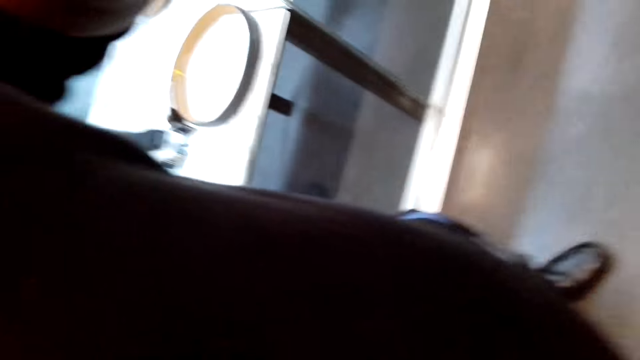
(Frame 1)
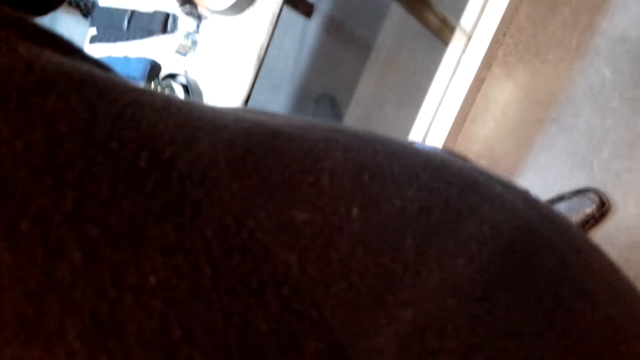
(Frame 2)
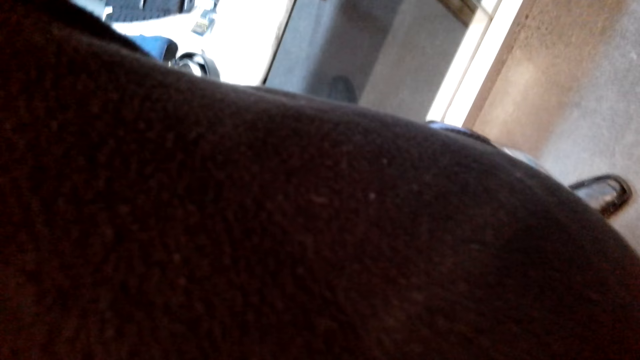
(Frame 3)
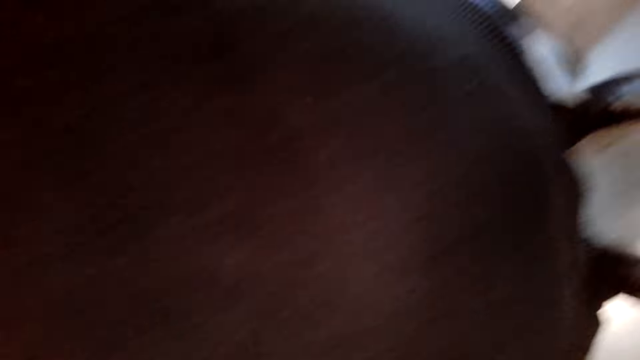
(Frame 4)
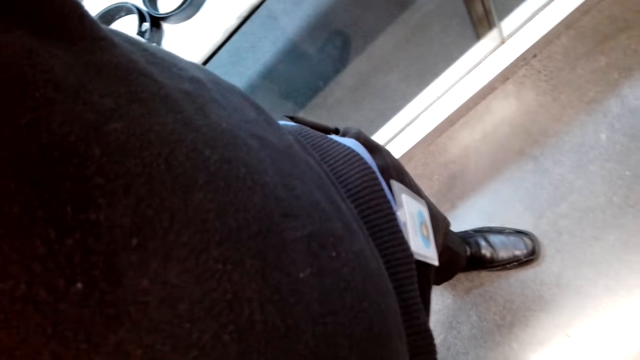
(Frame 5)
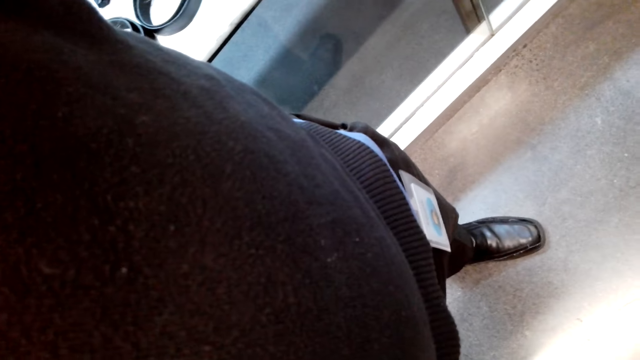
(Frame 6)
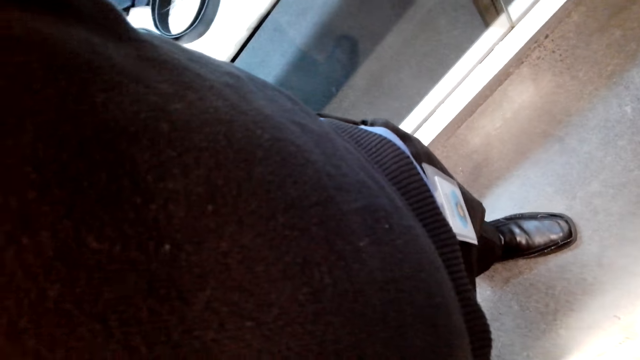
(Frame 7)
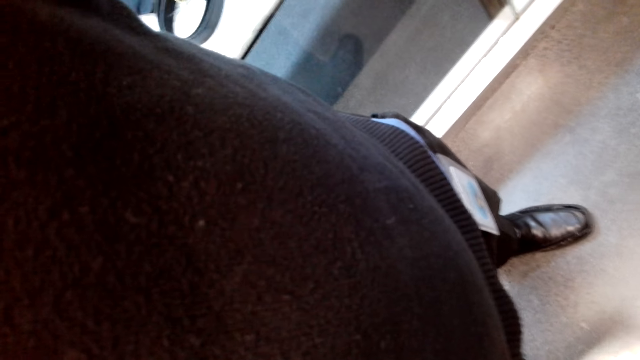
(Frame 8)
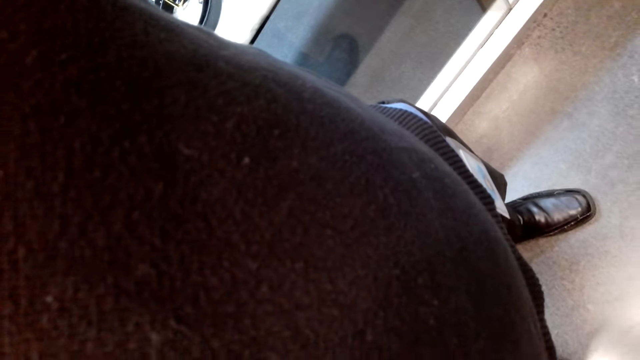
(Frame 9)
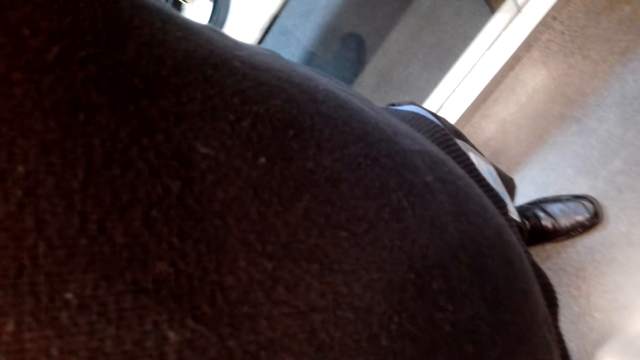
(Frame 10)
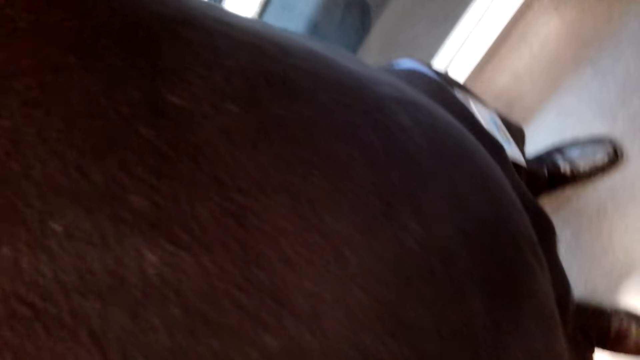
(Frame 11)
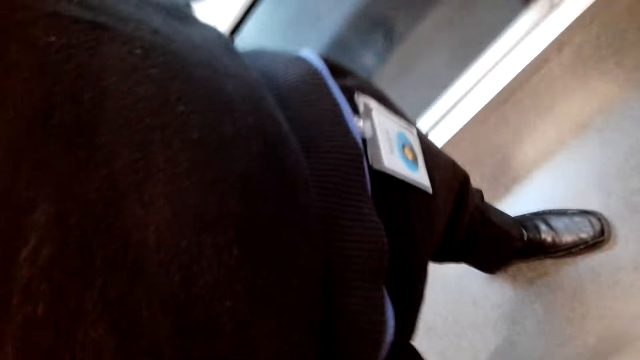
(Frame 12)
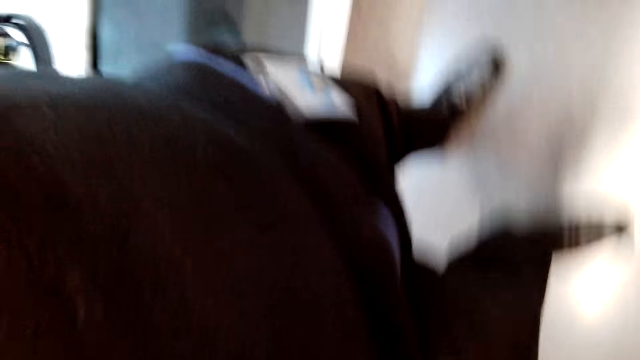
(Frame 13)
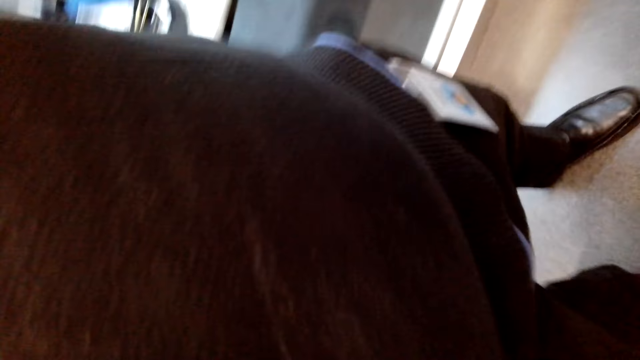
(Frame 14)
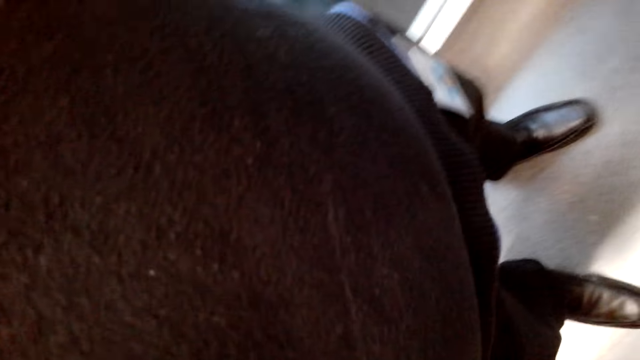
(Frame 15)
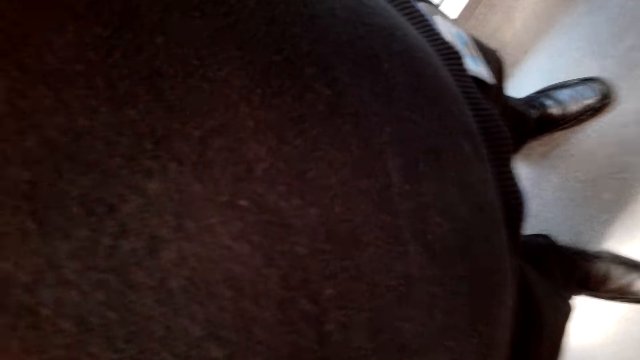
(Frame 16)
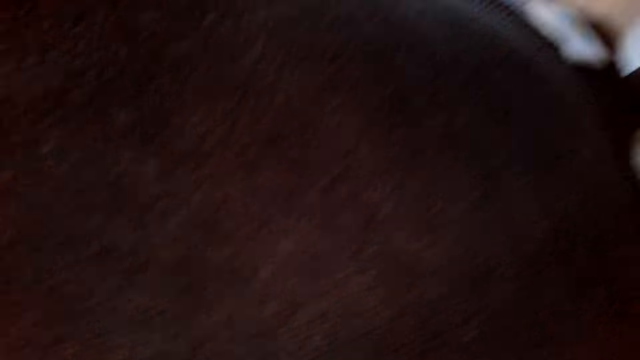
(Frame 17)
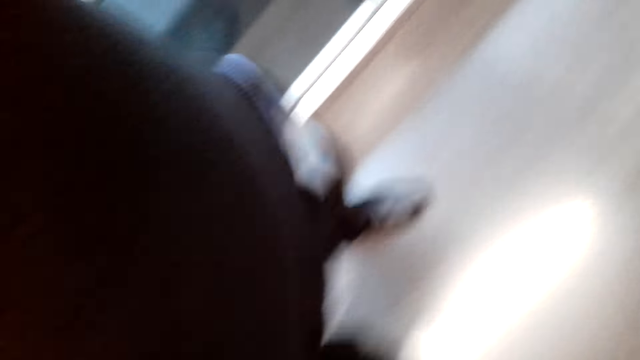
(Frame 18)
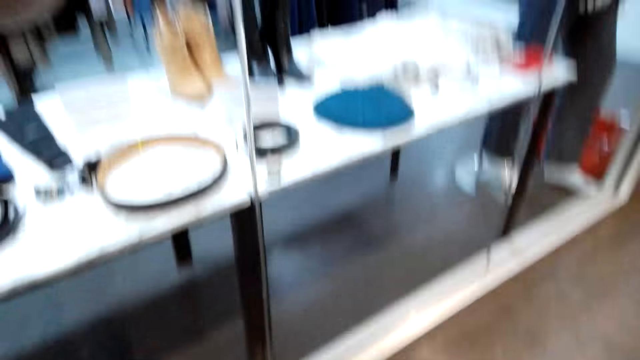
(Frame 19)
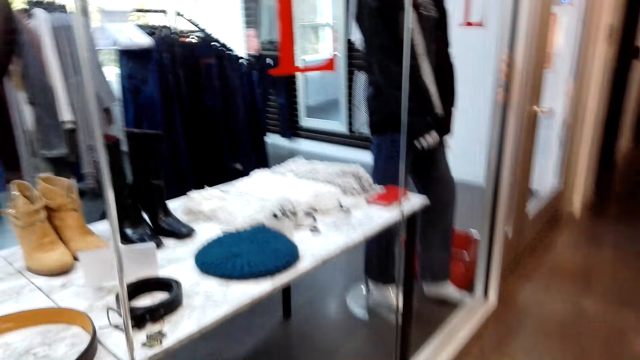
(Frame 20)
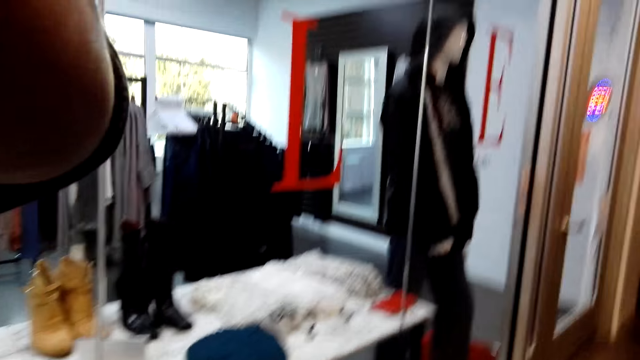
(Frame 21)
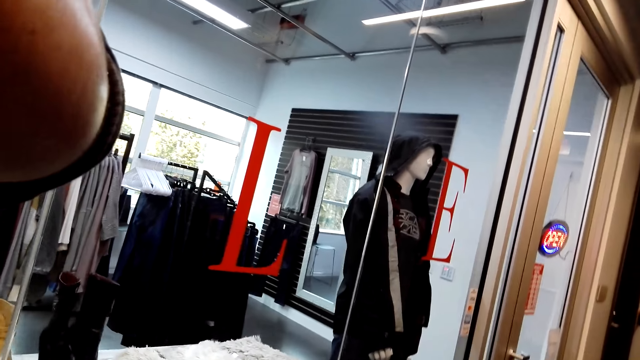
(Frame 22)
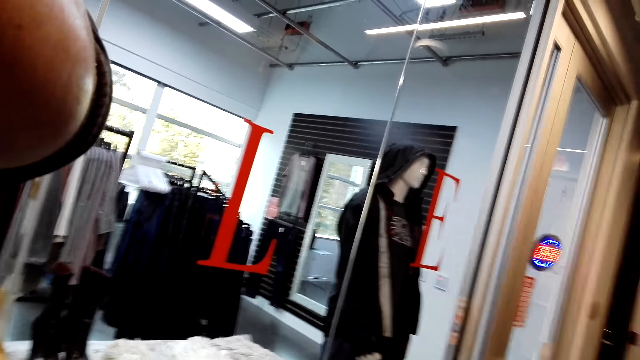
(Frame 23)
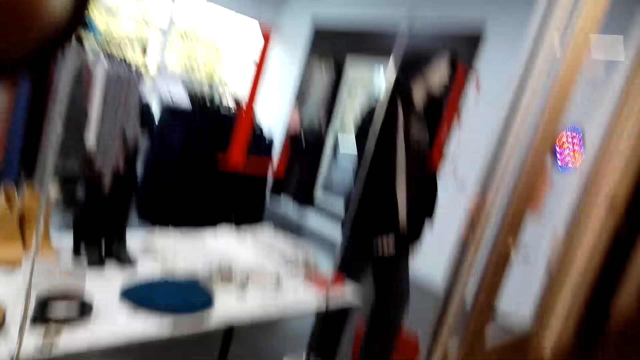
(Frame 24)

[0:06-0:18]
The camera wearer looks around. They adjust the camera.

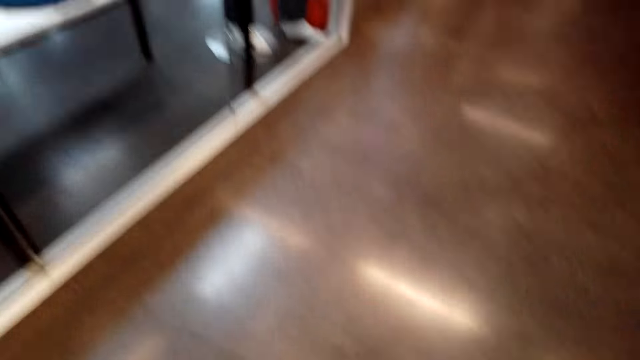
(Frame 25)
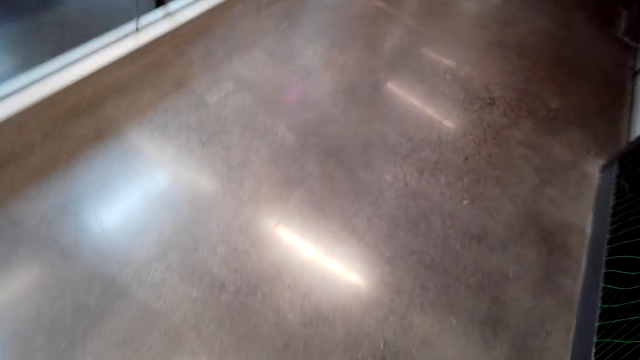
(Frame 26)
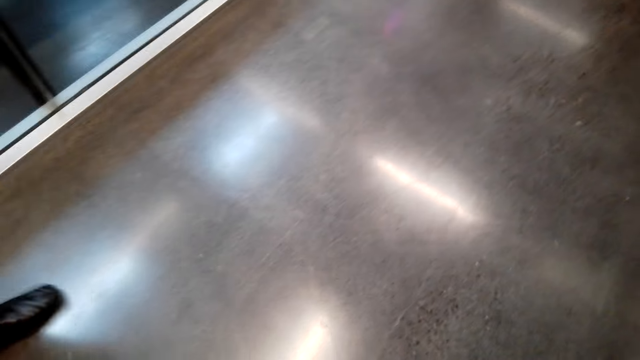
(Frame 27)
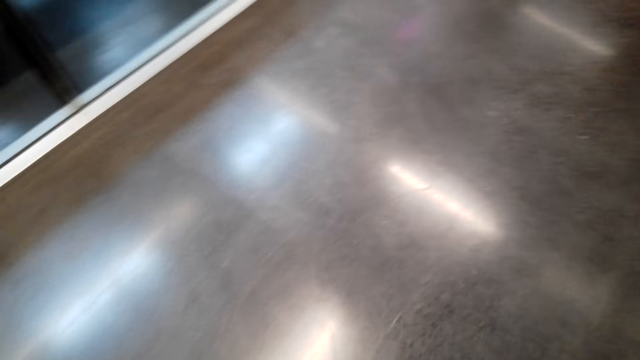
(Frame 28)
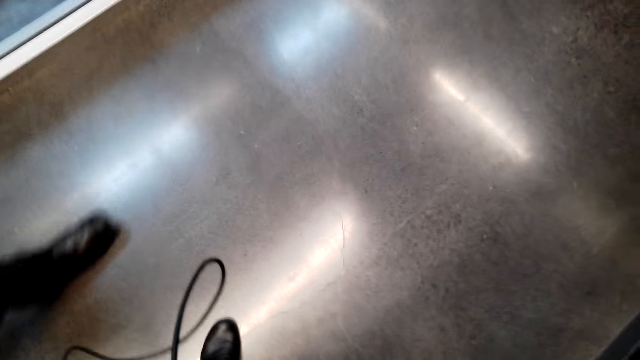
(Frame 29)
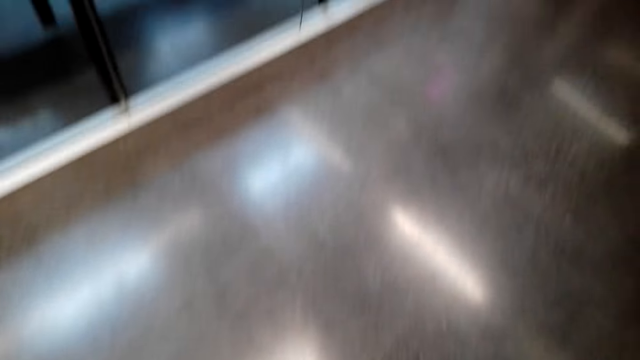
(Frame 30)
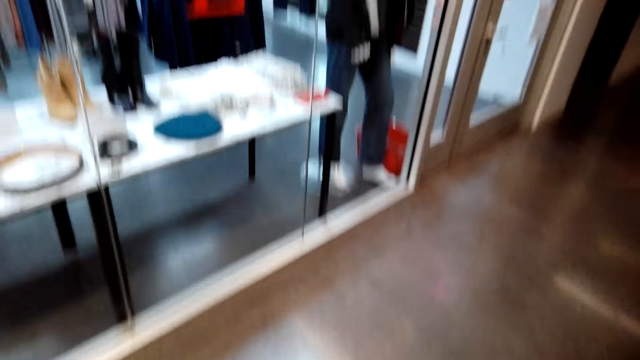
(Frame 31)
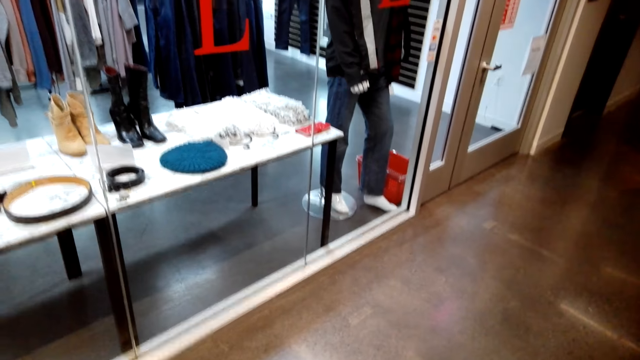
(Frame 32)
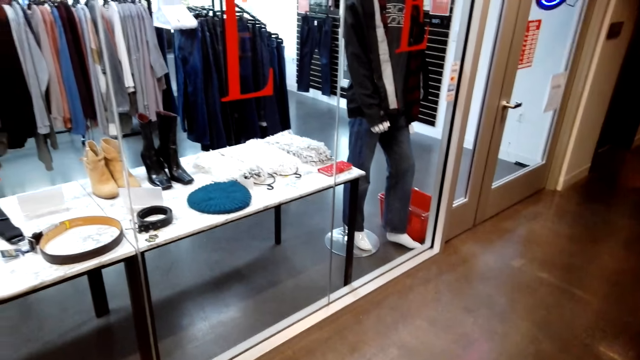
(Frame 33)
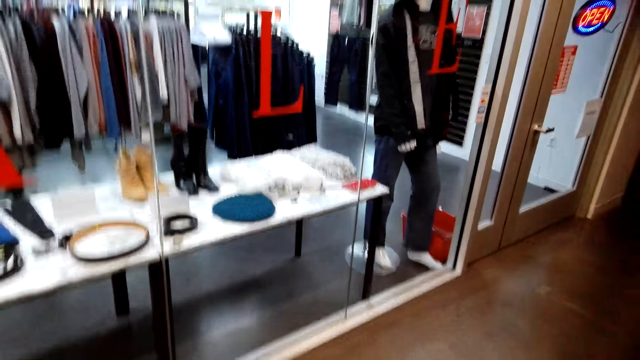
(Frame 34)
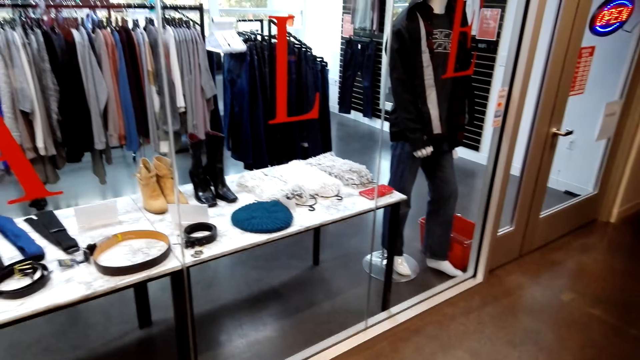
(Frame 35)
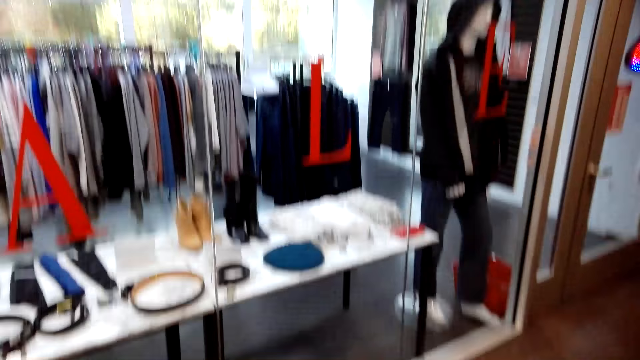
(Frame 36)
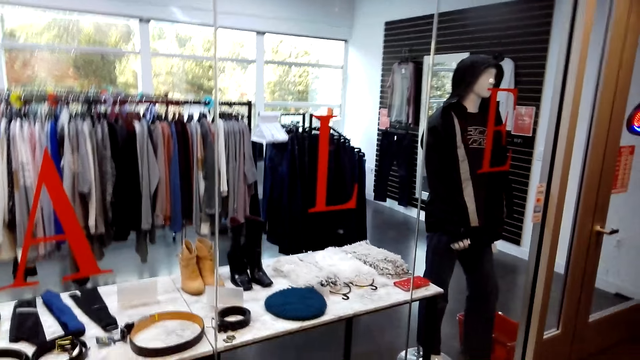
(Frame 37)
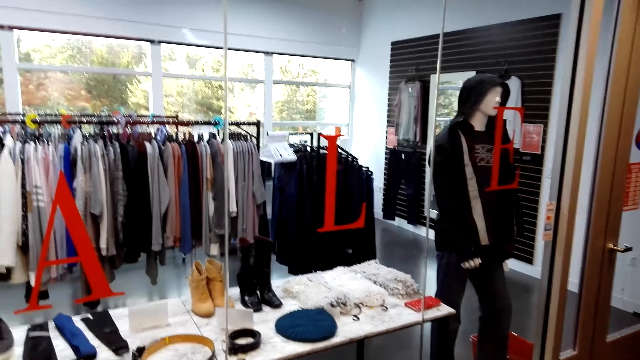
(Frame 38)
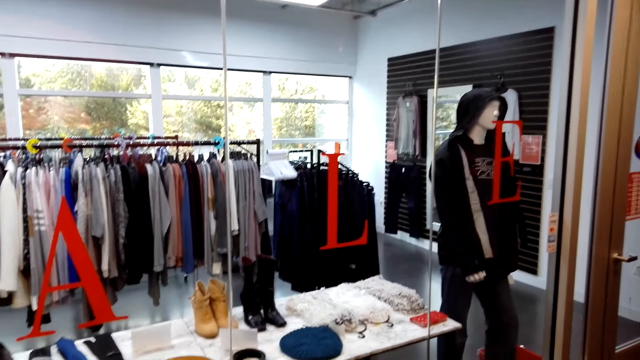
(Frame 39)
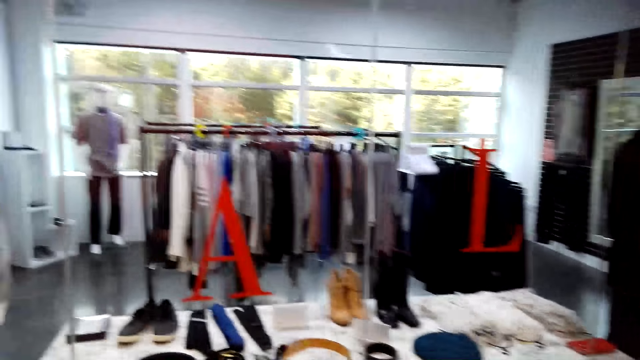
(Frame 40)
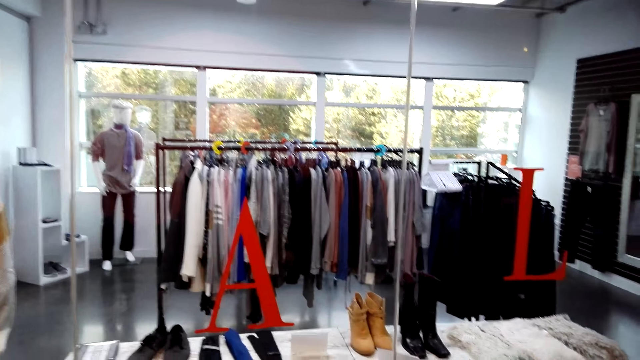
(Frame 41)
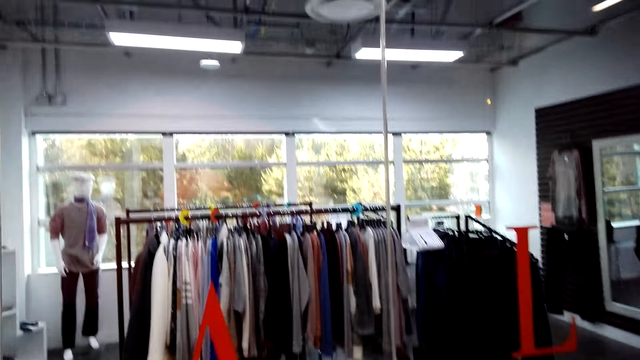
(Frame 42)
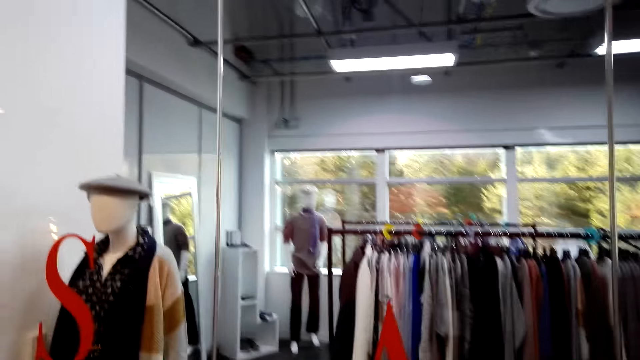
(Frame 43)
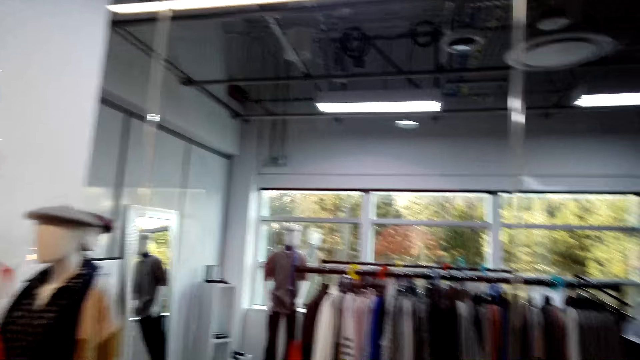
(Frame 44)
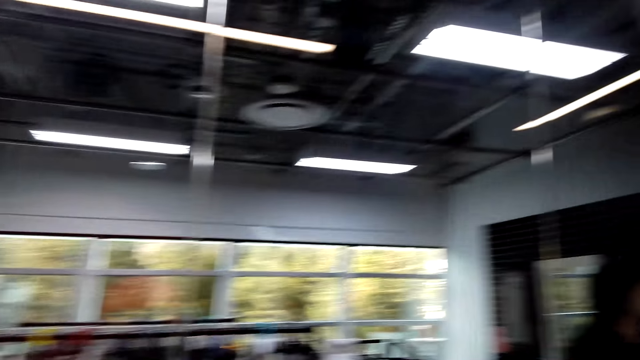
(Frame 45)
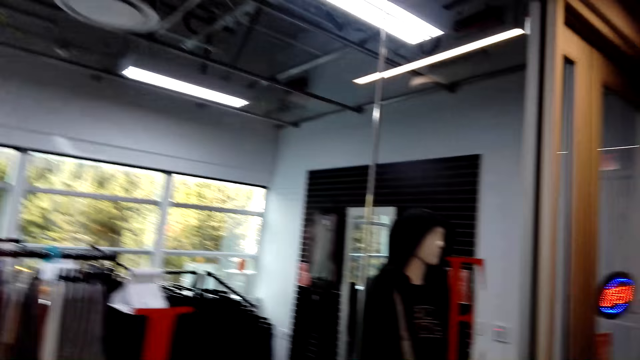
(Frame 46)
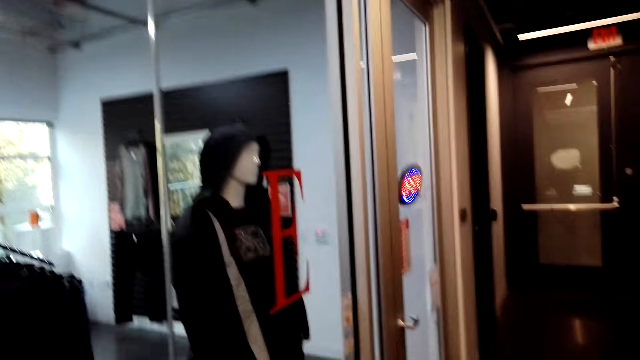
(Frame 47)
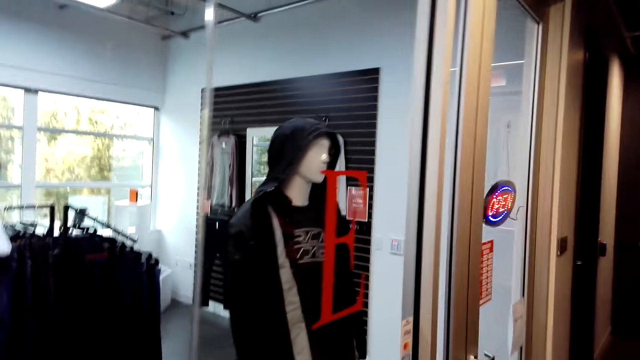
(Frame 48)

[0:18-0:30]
The camera wearer looks around. They walk inside a supermarket. They walk around.
